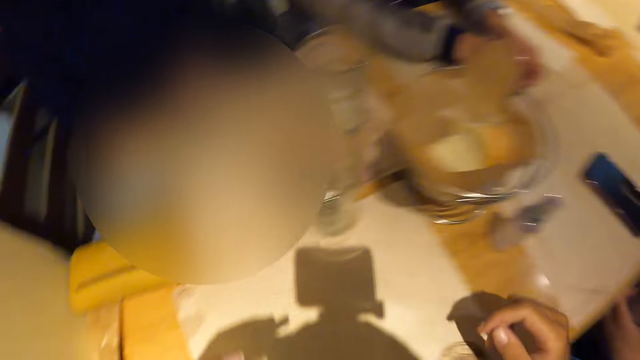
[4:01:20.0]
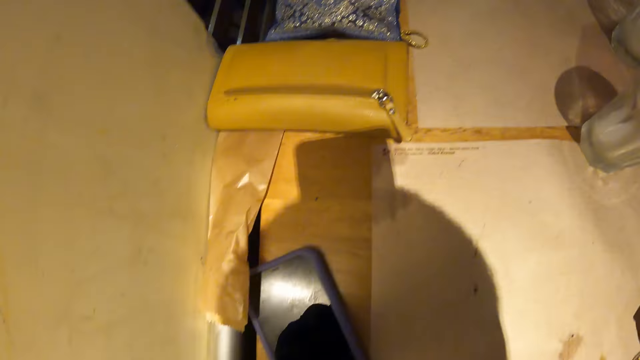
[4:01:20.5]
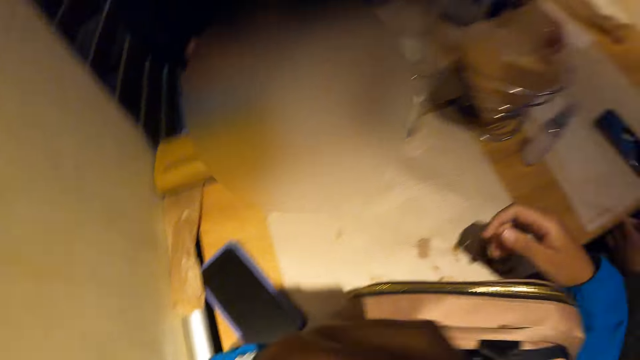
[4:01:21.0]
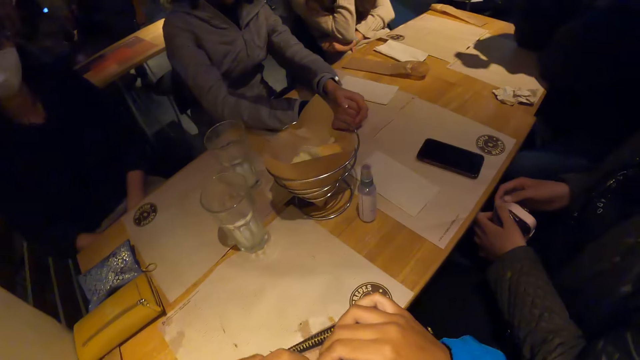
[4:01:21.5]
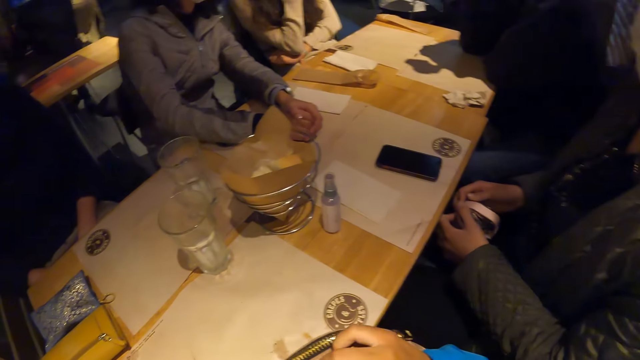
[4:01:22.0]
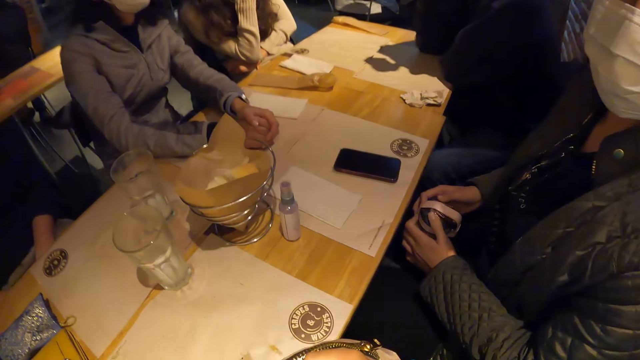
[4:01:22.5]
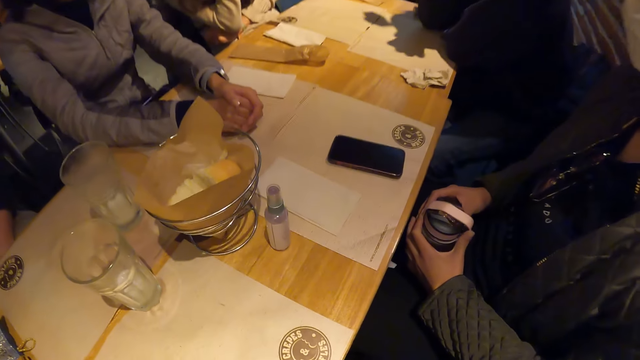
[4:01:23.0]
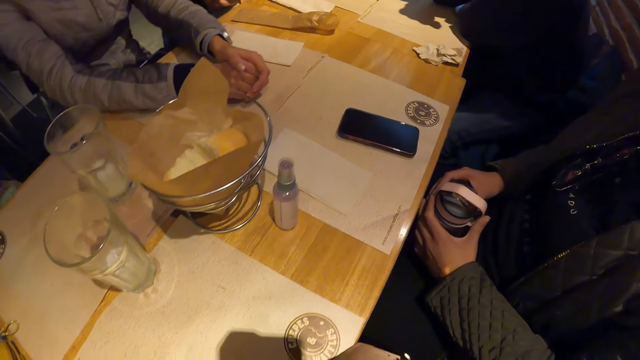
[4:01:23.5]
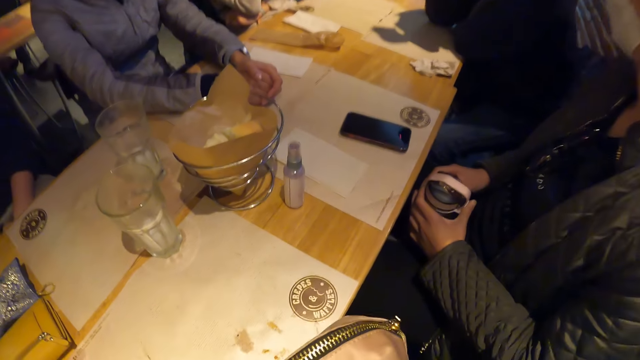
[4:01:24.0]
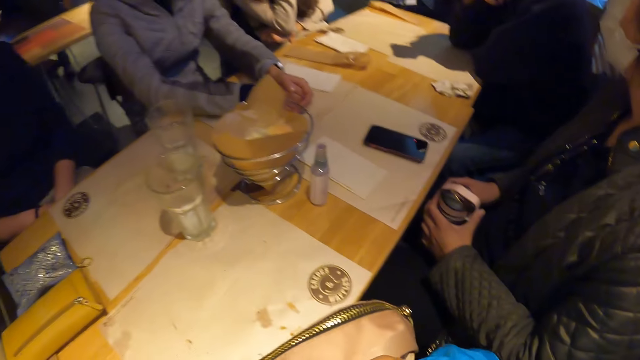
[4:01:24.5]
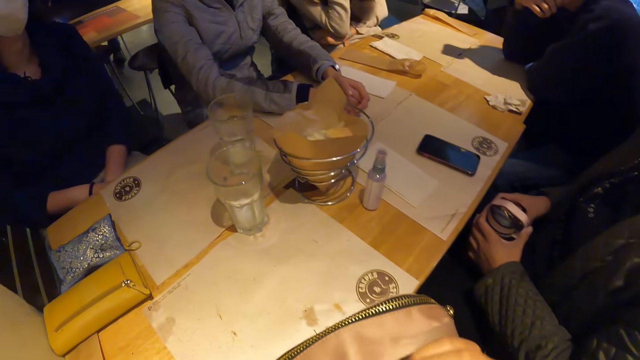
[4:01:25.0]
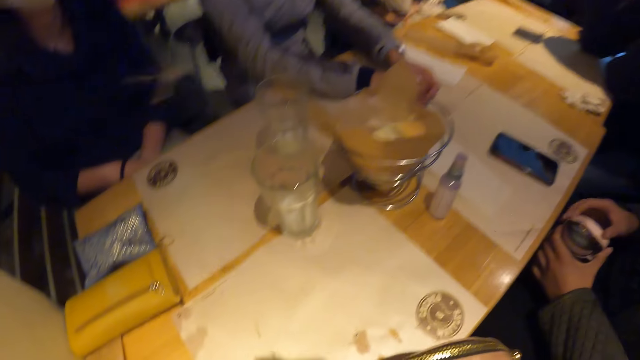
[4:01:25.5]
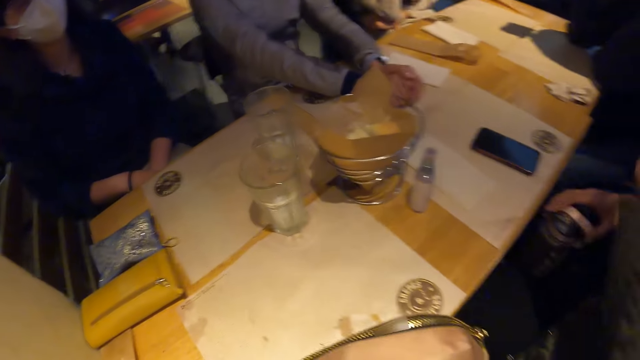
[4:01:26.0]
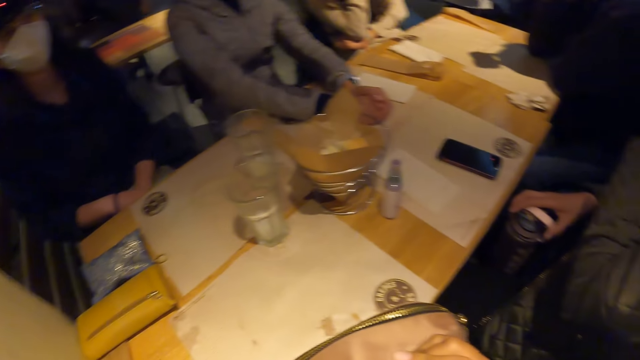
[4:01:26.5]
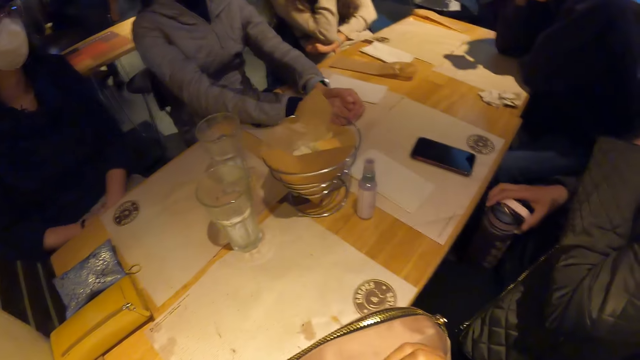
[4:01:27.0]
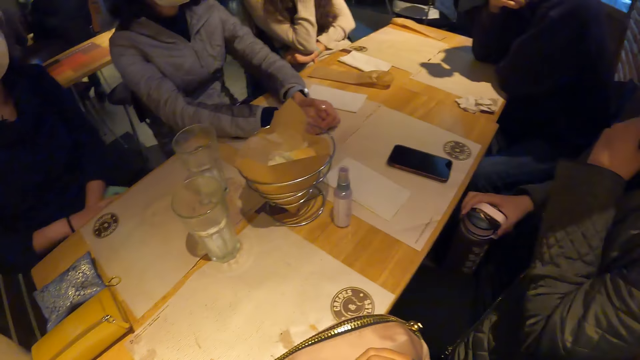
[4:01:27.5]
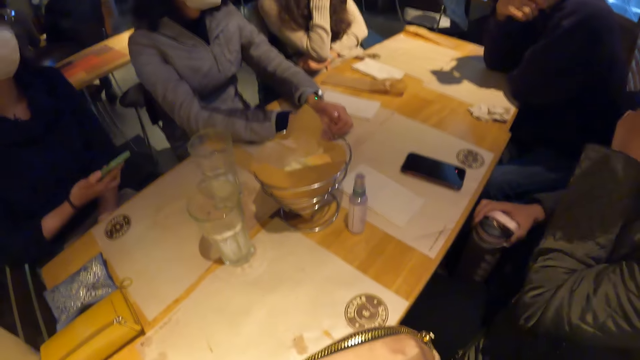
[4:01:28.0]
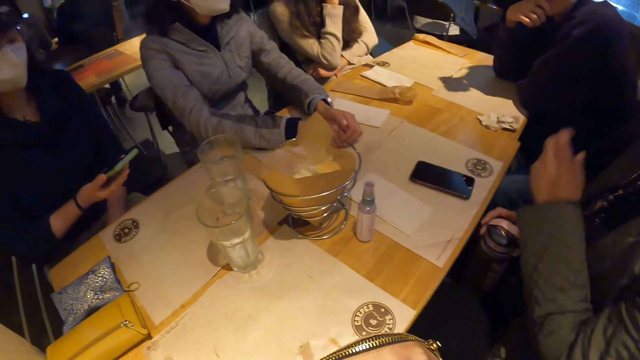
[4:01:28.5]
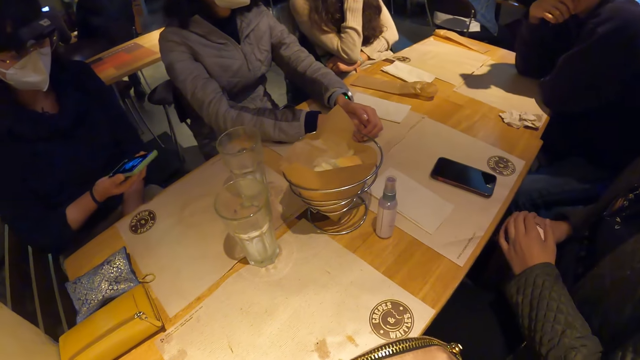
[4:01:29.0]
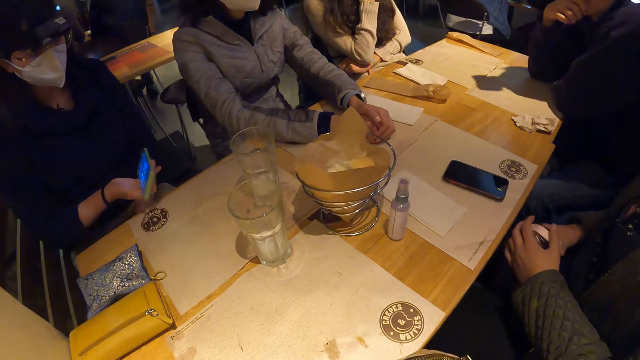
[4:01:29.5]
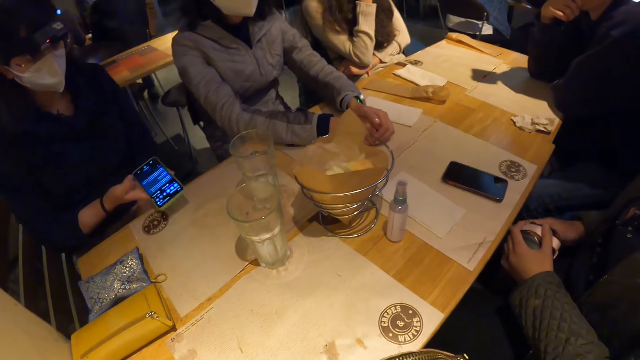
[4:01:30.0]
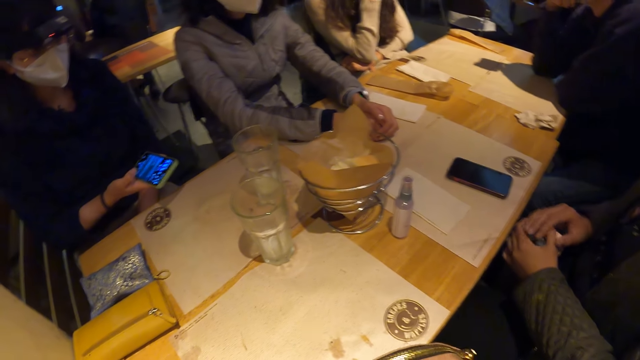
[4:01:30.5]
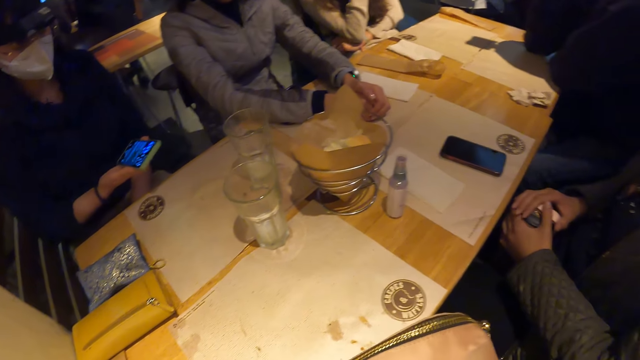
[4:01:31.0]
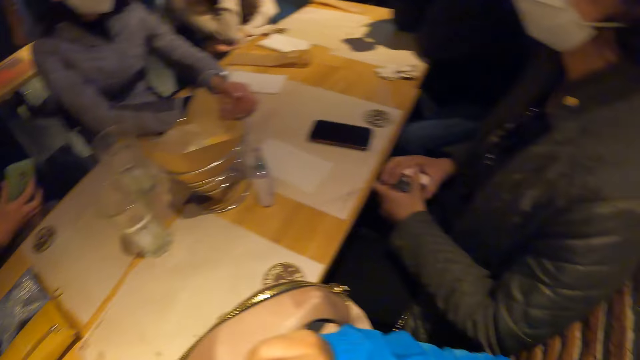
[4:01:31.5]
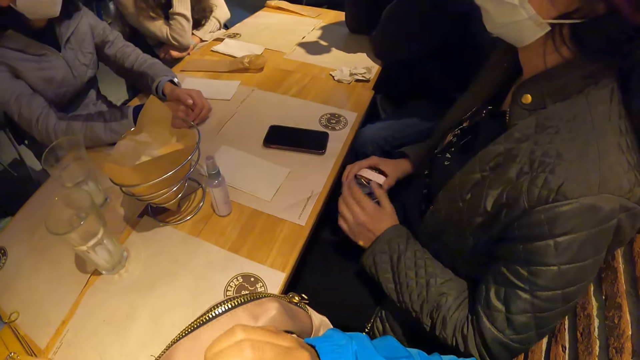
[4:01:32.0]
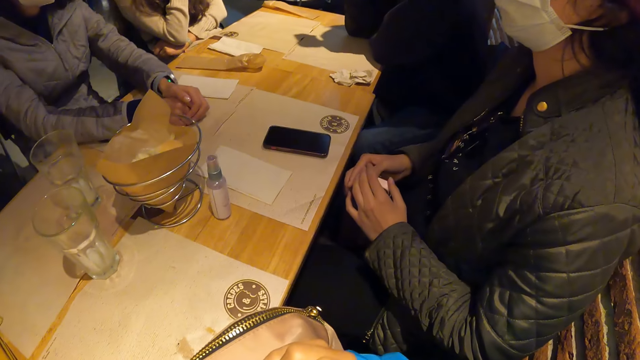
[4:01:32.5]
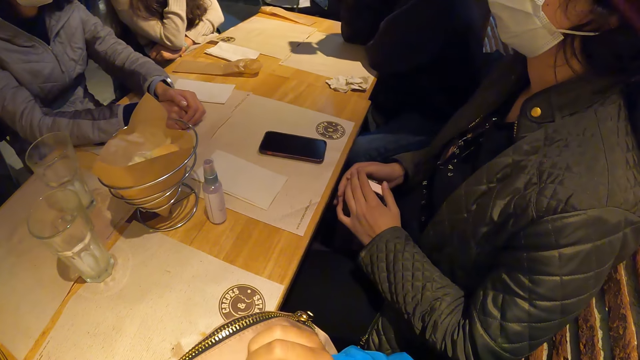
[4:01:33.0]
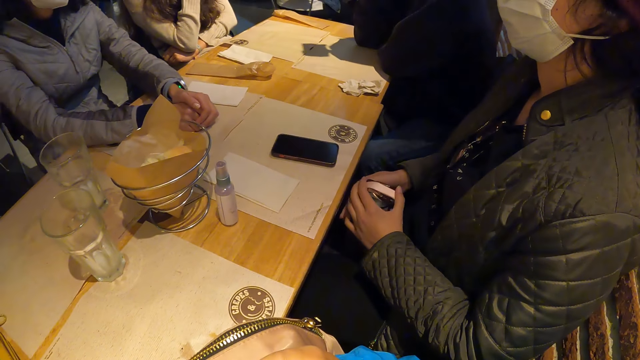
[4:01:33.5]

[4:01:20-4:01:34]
The camera wearer holds her purse. A woman operates the phone in her right hand.

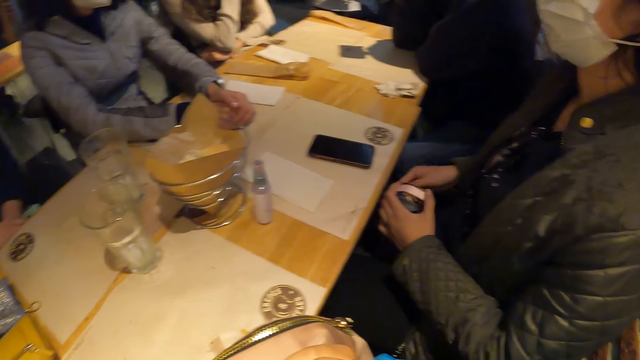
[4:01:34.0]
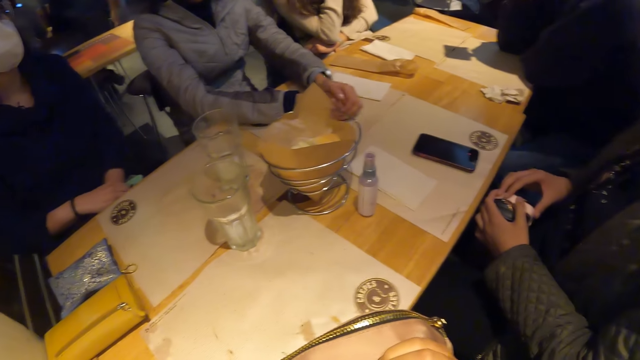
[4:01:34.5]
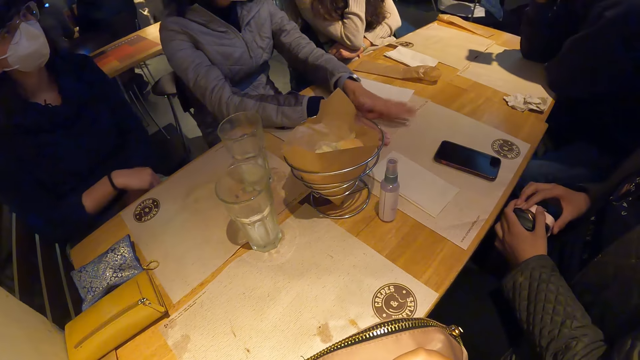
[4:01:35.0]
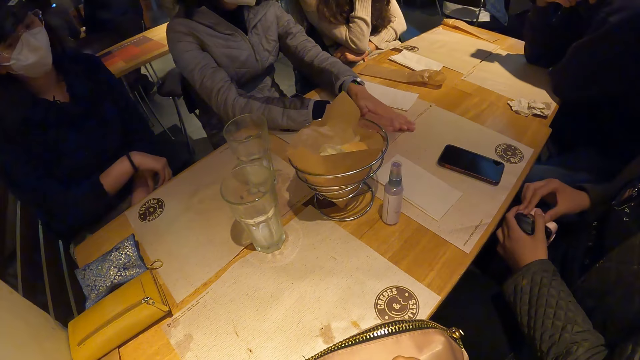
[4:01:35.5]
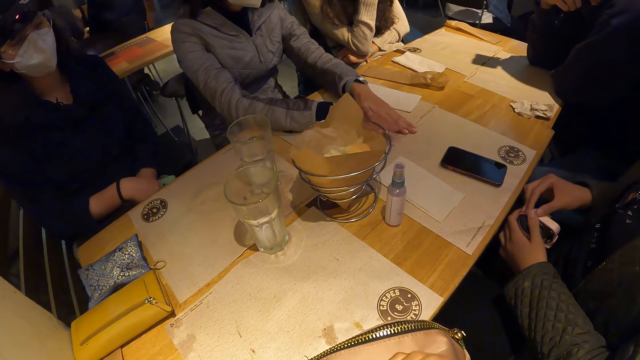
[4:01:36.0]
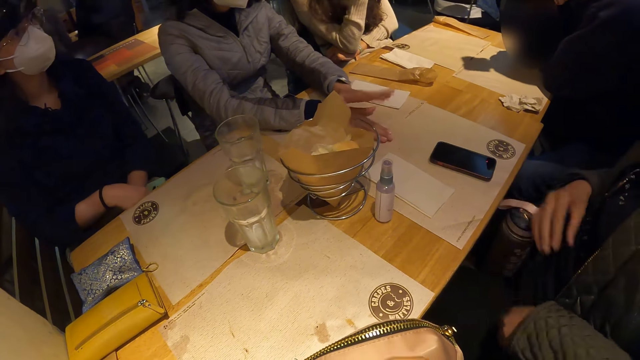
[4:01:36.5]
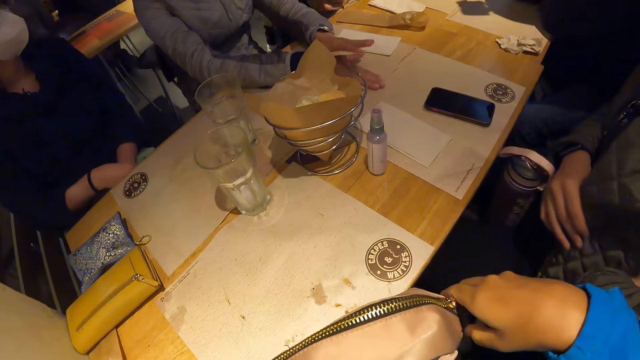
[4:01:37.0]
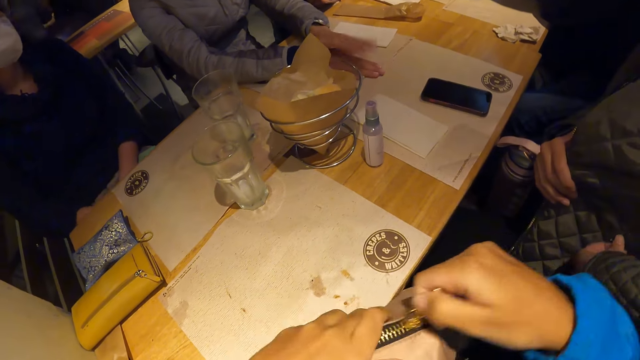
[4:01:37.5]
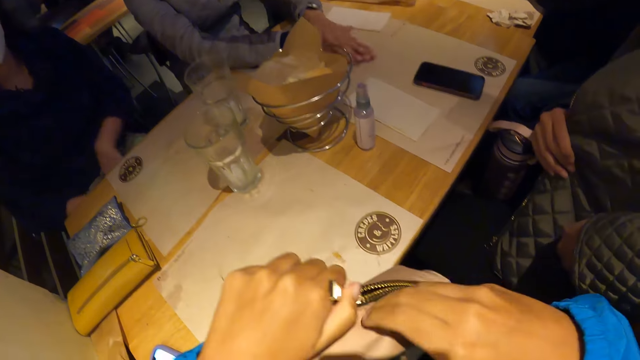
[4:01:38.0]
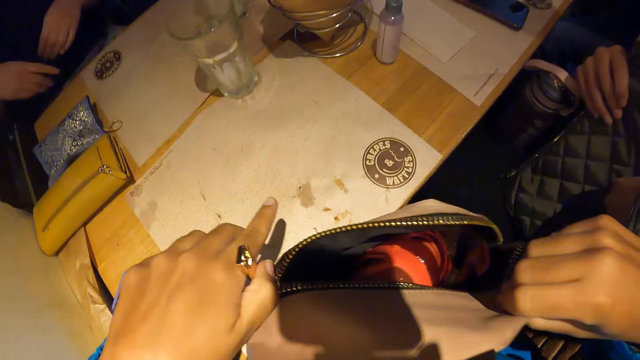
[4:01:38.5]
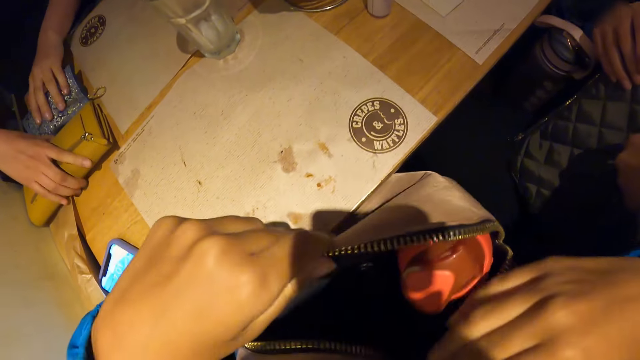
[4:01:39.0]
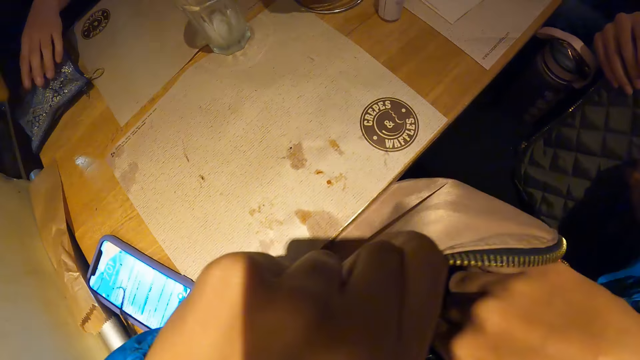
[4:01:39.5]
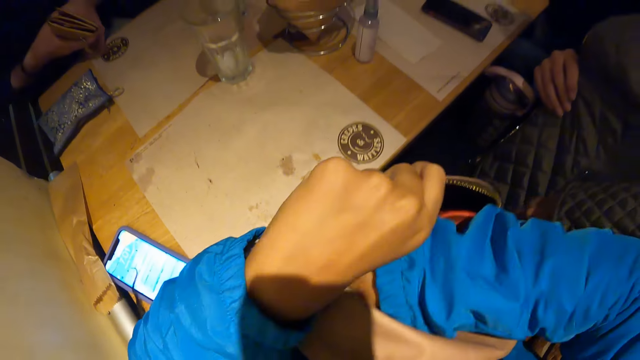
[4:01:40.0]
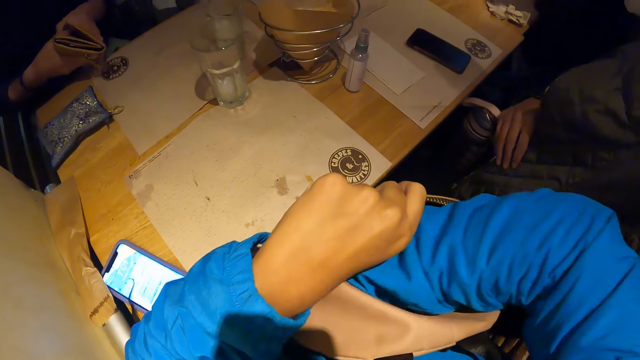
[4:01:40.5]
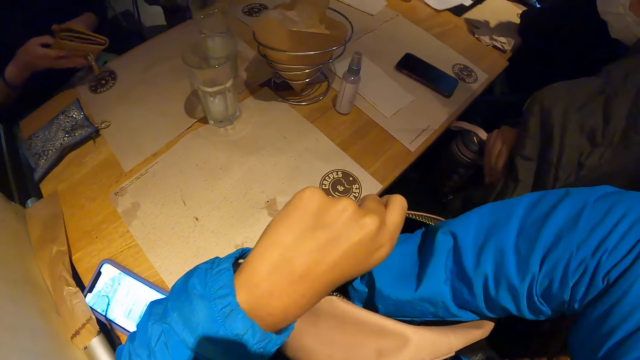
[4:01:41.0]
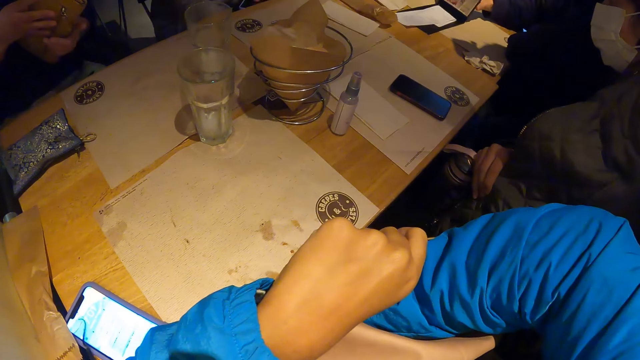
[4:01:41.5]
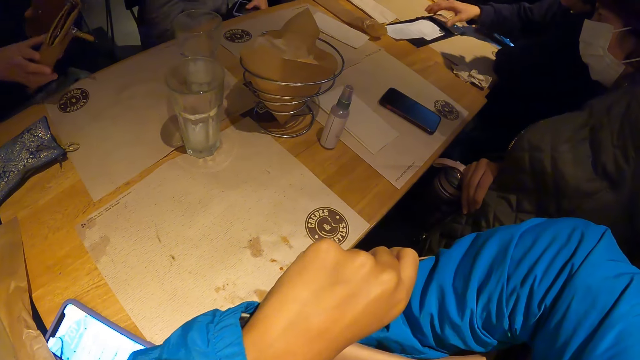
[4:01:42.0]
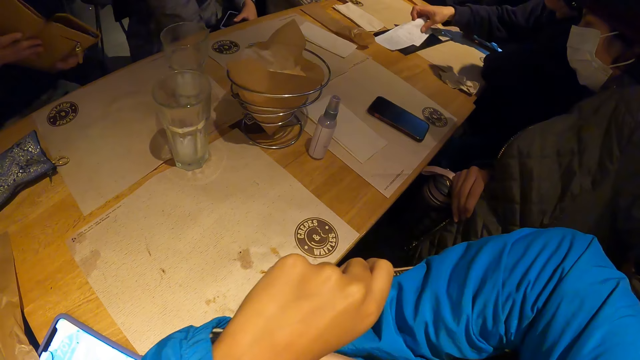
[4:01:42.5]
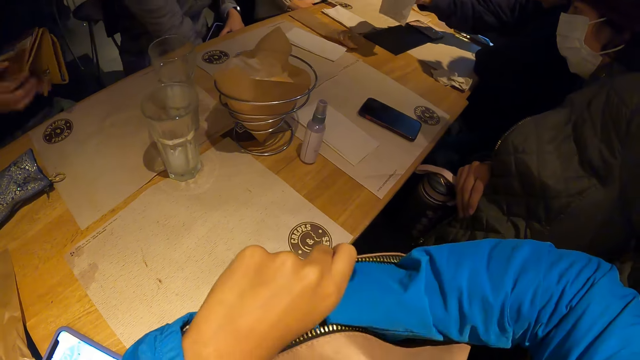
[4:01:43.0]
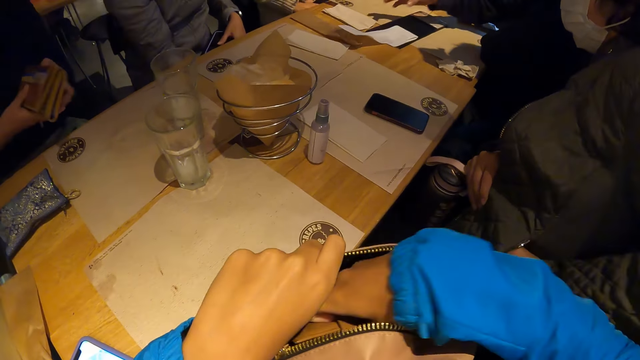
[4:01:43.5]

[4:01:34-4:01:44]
The camera wearer unzips the bag with her right hand. She holds the bag with her left hand and unzips the bag with her left hand. A woman picks up a purse on the table with her right hand and holds the purse on the table with her left hand. The woman opens the purse in her right hand with her left hand. A man drops a wallet on the table with his right hand. The man moves a paper in the wallet with his right hand. The camera wearer removes a purse from the bag with her right hand.
